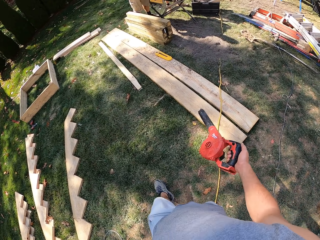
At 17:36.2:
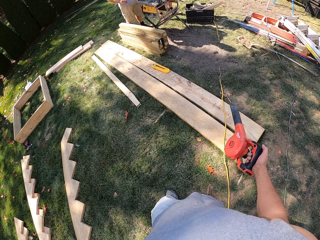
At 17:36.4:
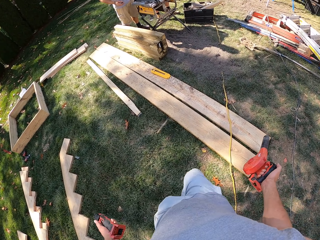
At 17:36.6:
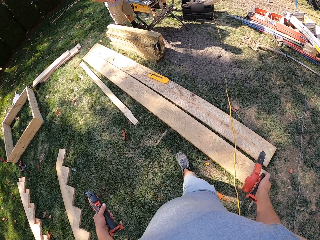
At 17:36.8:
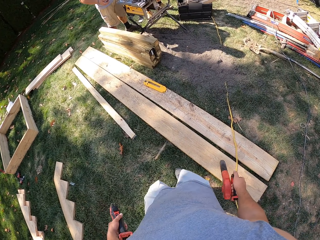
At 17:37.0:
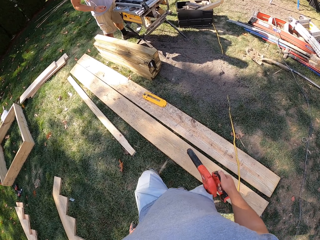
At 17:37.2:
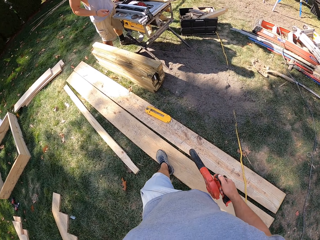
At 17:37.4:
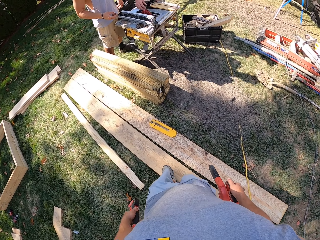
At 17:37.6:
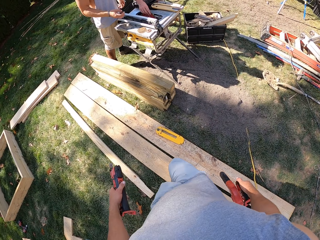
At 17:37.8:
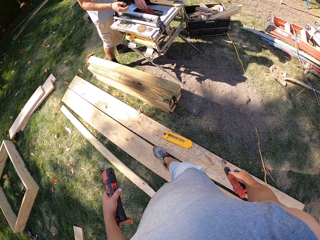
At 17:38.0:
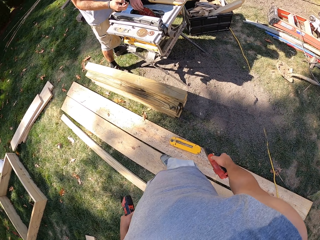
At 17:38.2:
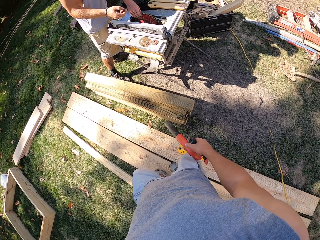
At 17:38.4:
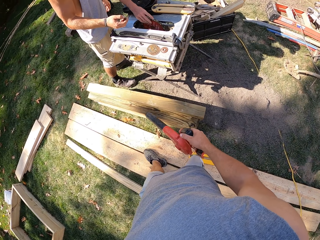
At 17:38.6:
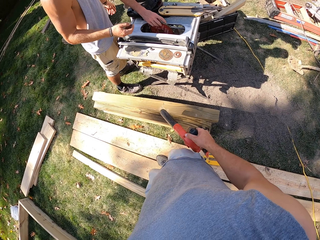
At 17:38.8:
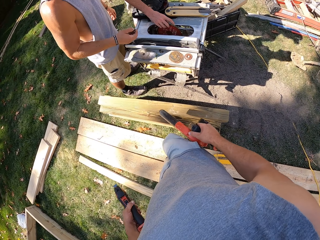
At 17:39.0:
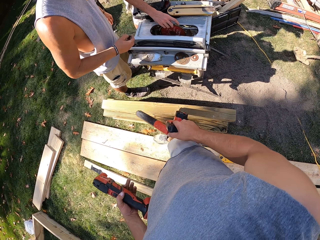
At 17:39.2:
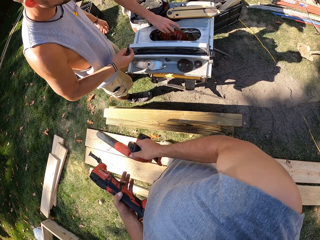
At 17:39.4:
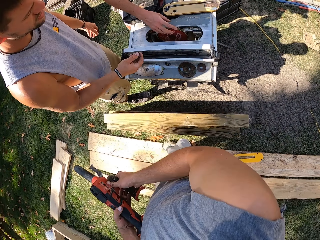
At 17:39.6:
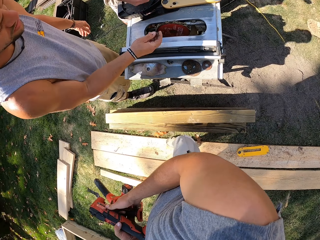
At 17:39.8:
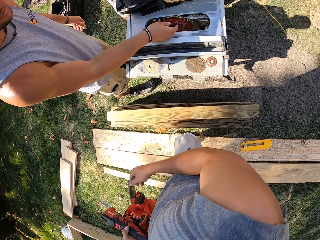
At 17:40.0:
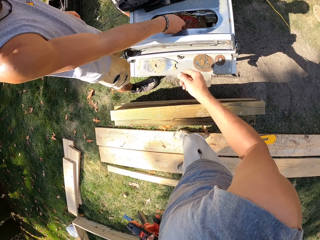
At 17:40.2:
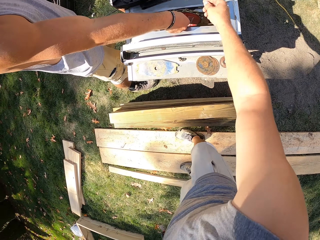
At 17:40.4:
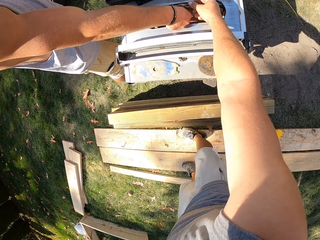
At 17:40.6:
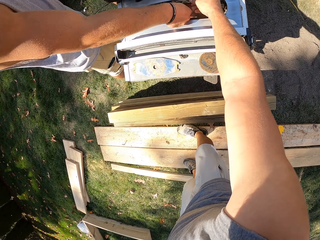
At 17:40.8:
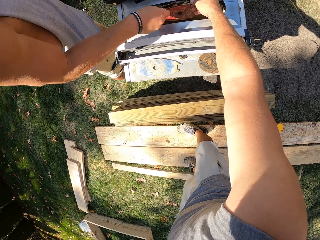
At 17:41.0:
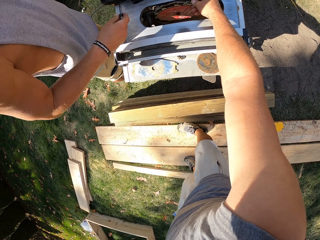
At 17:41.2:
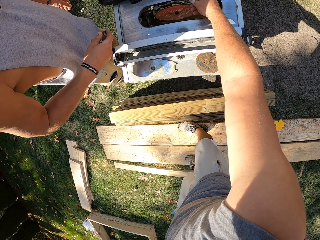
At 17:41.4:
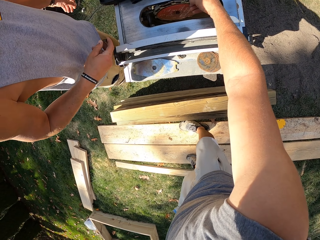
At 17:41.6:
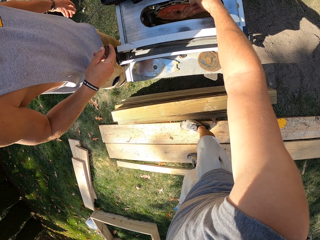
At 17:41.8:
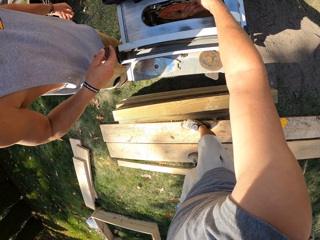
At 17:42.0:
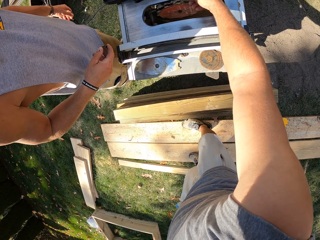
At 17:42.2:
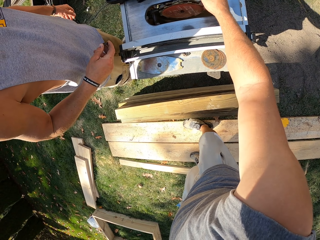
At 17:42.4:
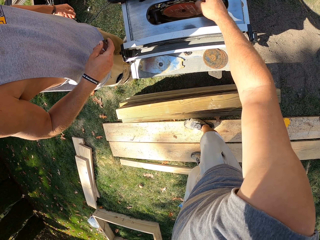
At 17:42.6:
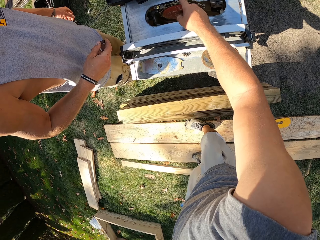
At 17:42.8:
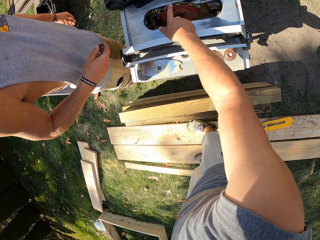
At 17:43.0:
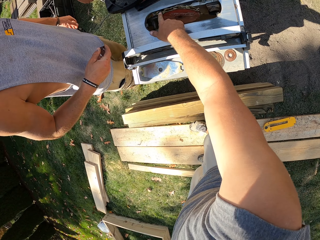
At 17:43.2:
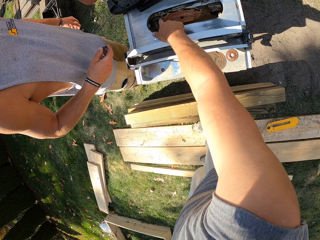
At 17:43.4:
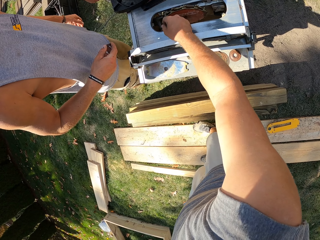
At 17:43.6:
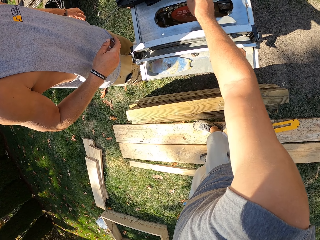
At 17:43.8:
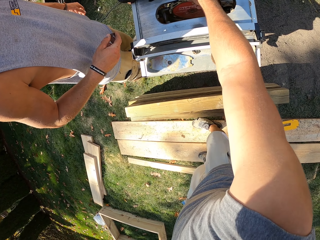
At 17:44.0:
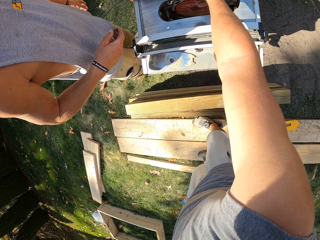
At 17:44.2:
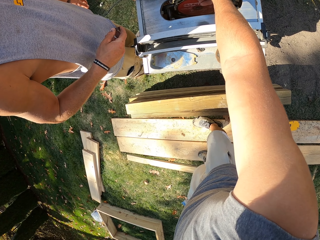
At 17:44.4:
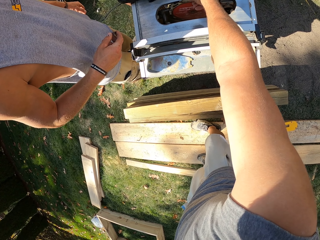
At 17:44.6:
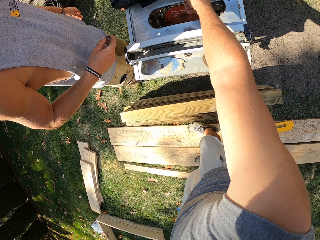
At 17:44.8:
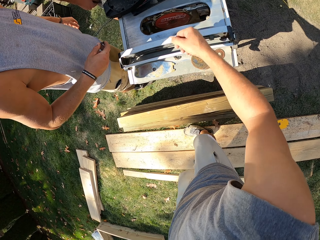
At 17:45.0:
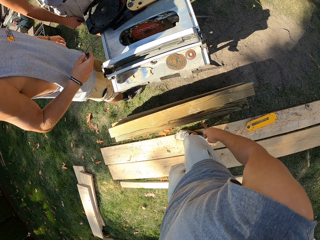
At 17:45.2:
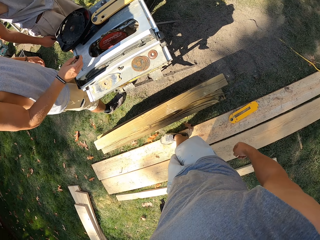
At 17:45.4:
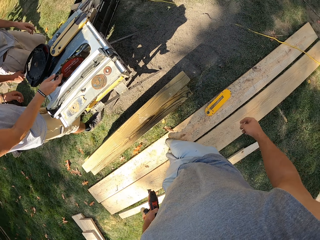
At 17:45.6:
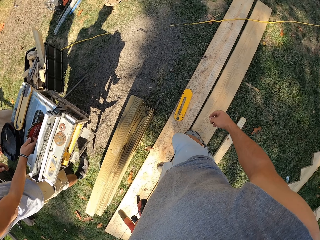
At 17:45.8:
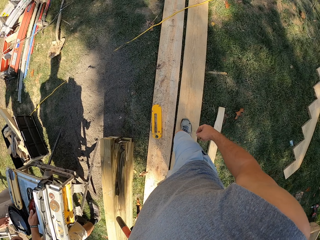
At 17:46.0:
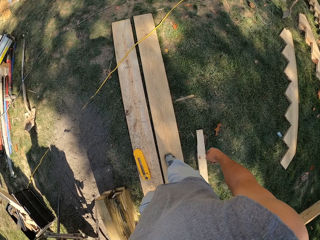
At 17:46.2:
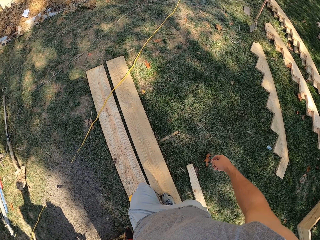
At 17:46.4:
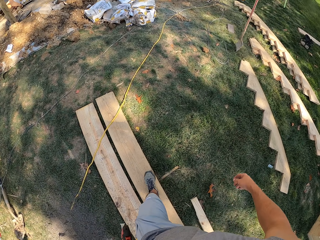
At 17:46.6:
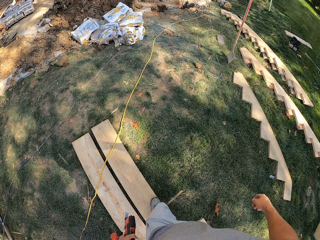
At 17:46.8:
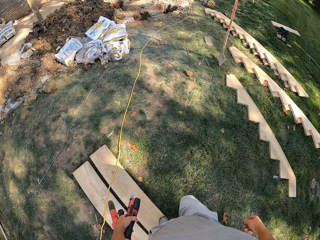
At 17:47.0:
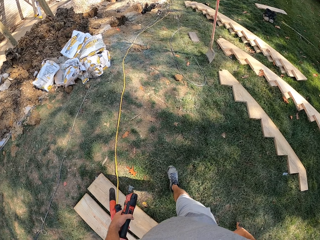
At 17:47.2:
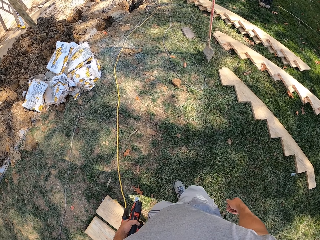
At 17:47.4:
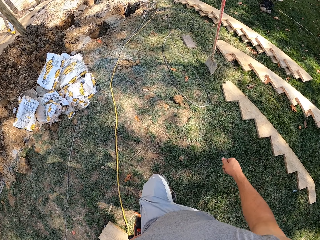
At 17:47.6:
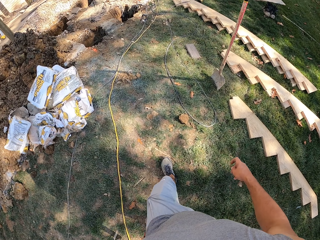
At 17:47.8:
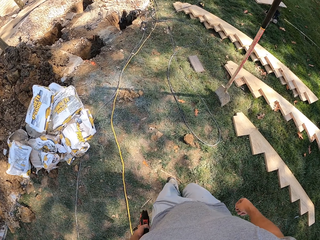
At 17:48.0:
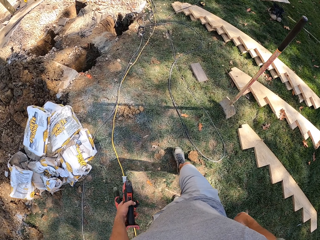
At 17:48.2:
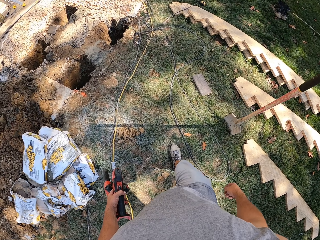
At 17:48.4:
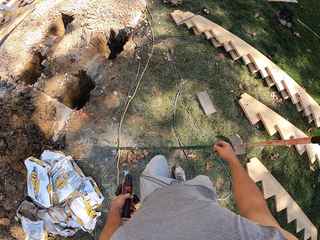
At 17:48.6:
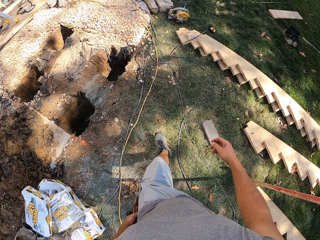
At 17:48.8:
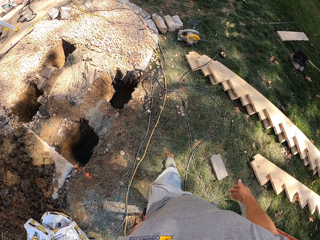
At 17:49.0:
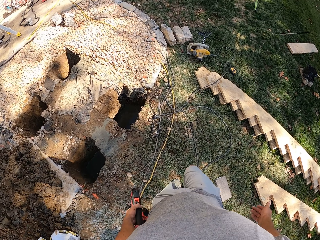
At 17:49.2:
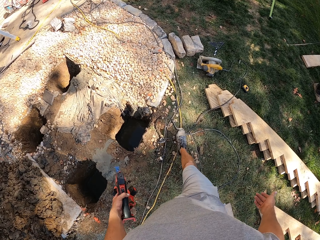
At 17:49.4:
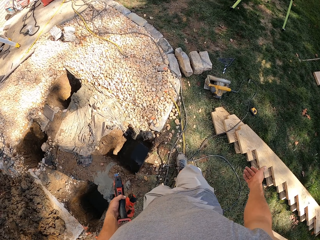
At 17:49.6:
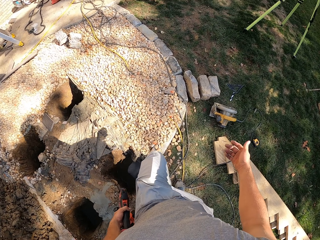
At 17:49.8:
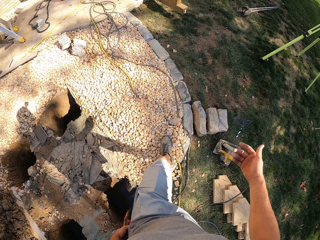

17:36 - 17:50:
A man adjusts the table saw blade with his left hand. The camera wearer exchanges the dust blower to his left hand. He holds something with the left hand. The man adjusts the table saw blade with his right hand. The camera wearer adjusts the table saw blade with his right hand. He stretches the right hand, and moves something with the right hand. He walks around an open field.

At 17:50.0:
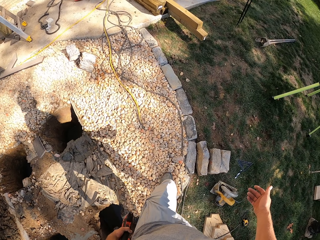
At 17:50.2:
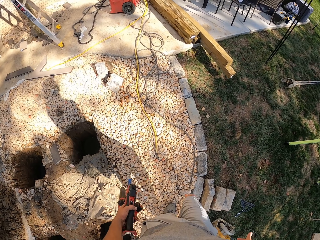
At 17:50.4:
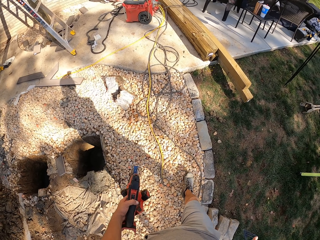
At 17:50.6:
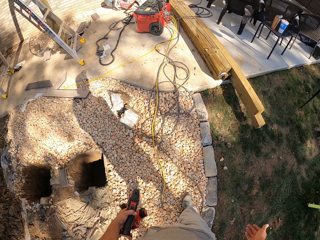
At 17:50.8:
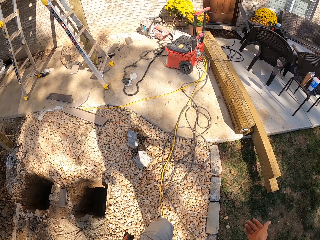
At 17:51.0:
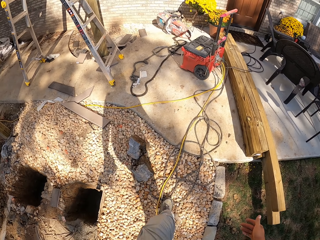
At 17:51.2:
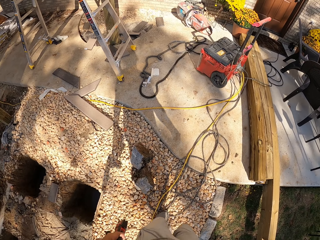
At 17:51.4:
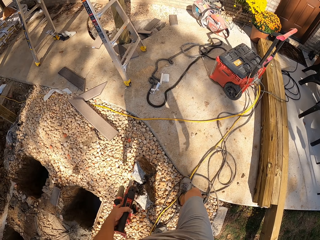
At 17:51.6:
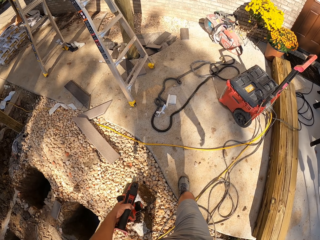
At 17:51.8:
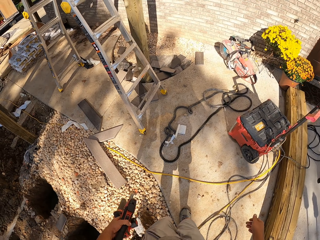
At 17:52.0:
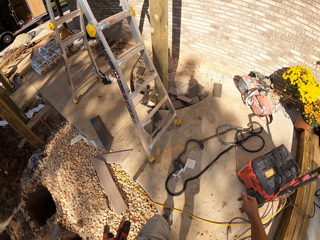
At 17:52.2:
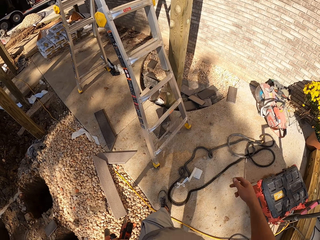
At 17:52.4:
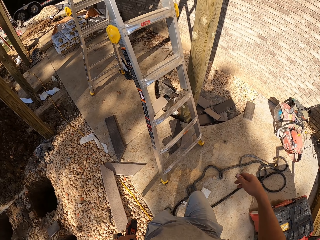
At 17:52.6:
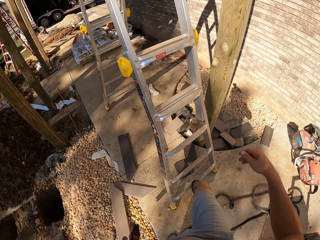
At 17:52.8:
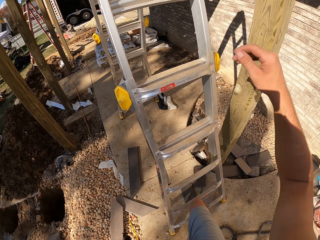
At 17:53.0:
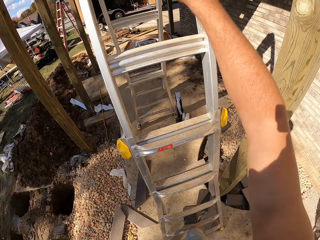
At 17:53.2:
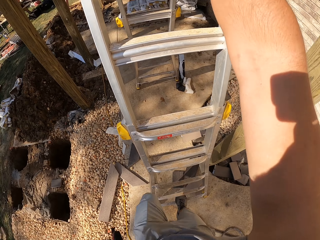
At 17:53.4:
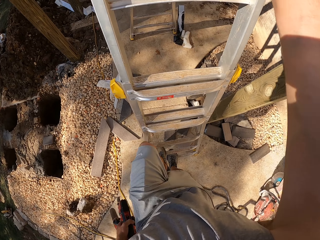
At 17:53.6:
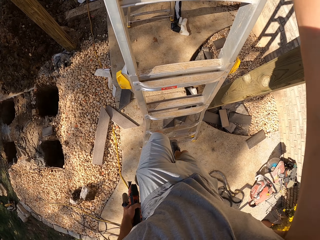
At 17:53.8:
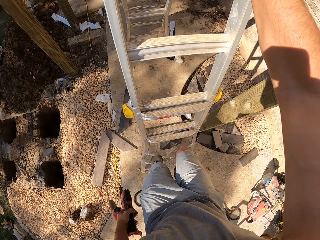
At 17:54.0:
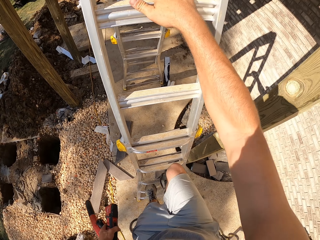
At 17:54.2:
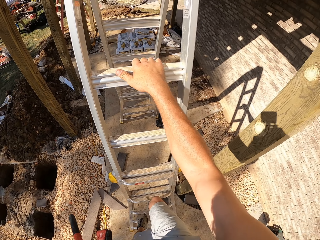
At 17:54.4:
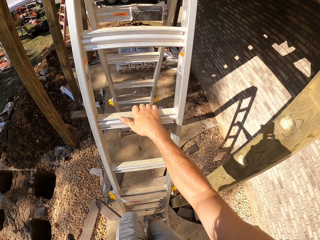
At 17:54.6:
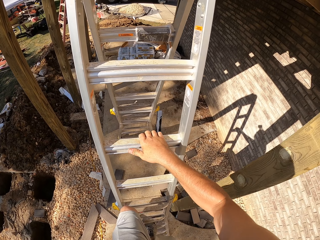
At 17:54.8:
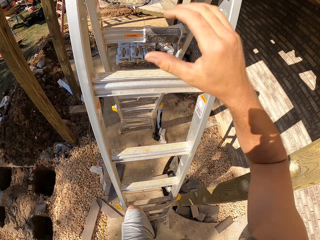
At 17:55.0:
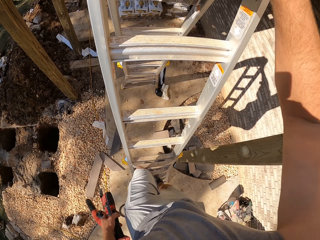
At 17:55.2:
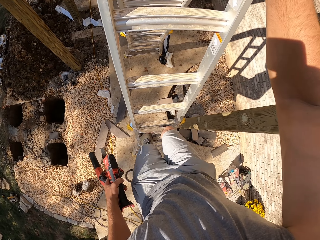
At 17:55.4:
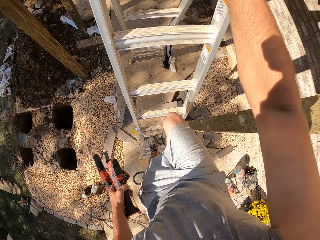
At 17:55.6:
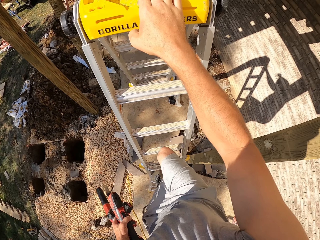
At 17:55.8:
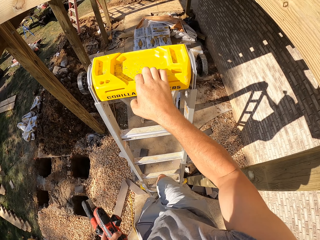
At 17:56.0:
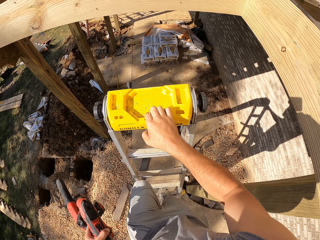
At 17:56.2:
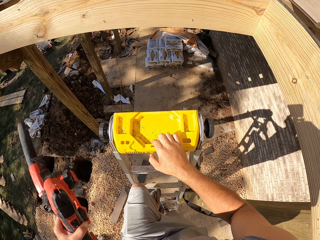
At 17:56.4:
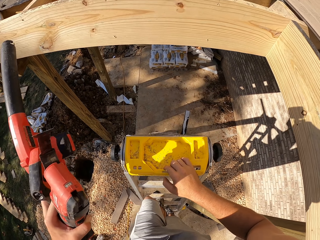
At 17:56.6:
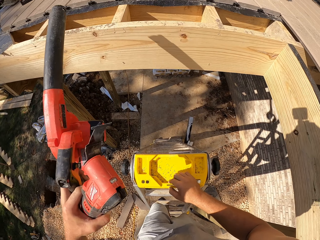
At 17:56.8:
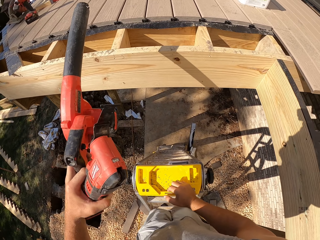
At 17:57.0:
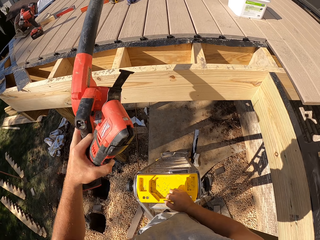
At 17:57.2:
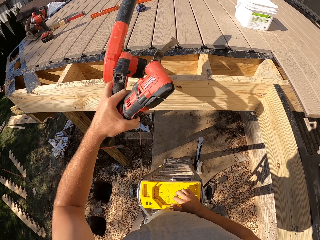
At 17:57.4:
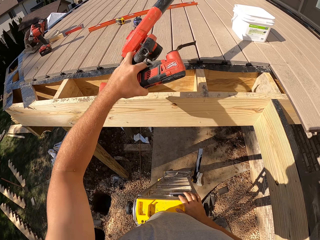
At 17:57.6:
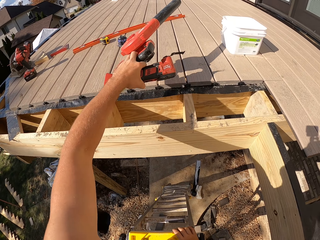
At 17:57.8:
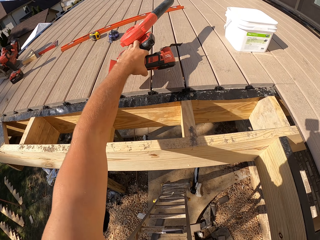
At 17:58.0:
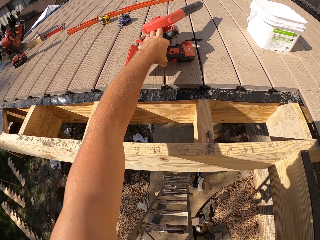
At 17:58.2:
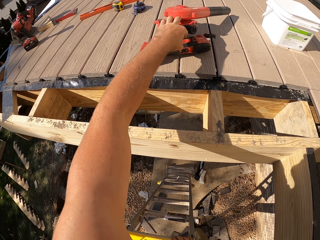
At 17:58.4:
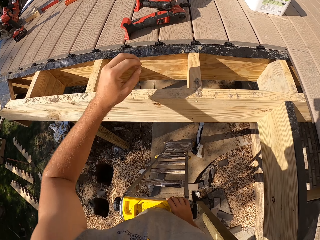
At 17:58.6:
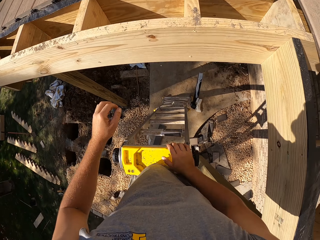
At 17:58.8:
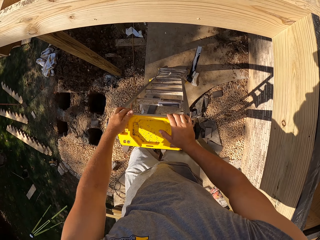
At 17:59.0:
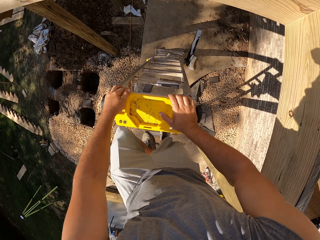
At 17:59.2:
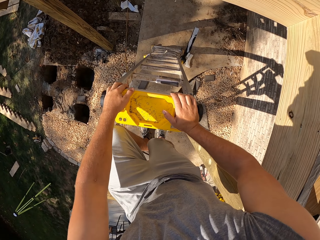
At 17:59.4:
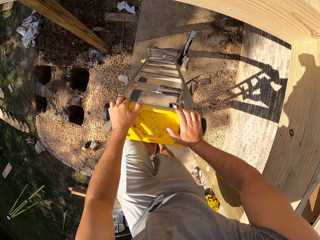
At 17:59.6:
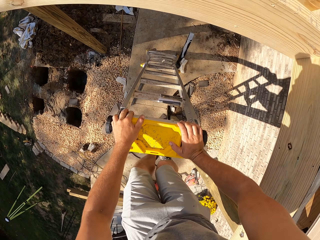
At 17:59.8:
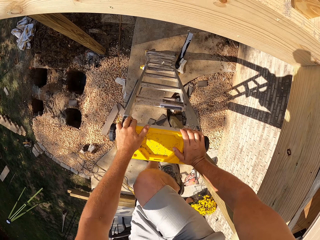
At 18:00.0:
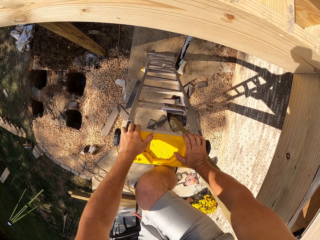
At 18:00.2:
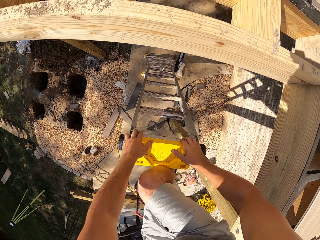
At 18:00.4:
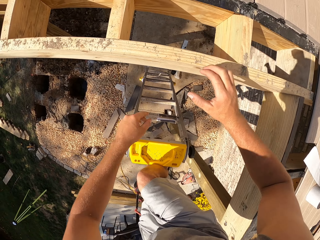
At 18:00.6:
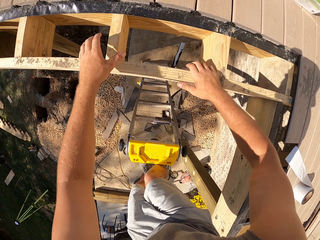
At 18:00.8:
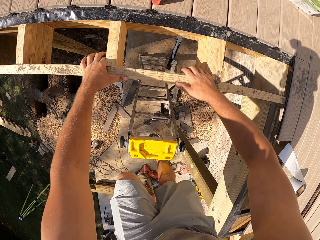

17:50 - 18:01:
The camera wearer climbs a ladder. They place the dust blower on the veranda wooden floor with the left hand. They climb the ladder.
